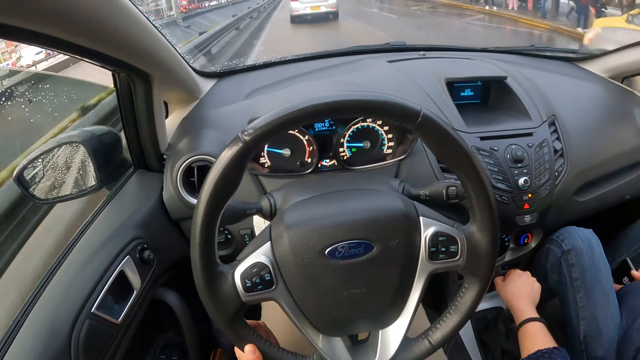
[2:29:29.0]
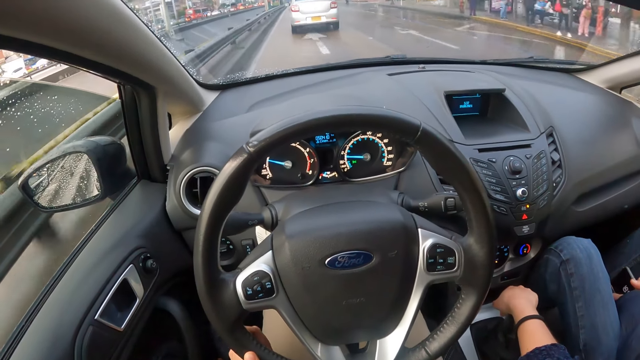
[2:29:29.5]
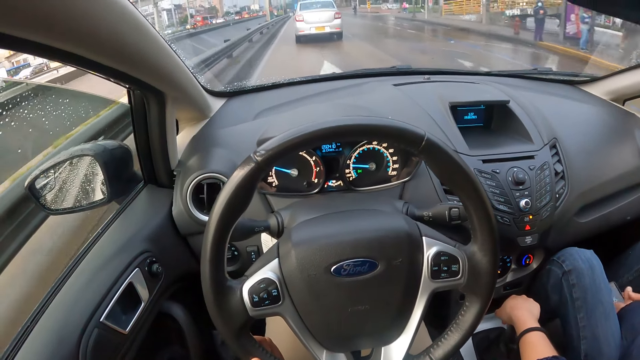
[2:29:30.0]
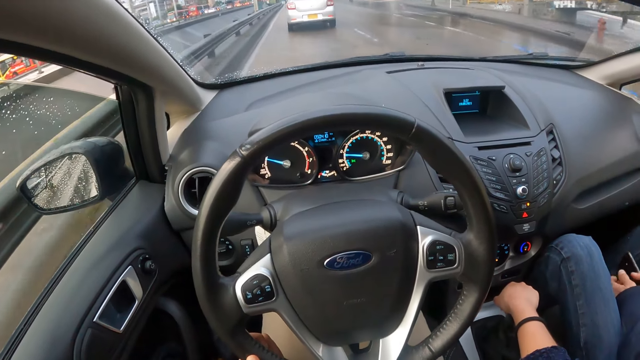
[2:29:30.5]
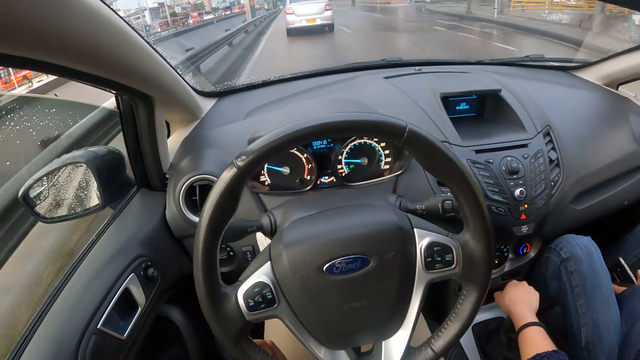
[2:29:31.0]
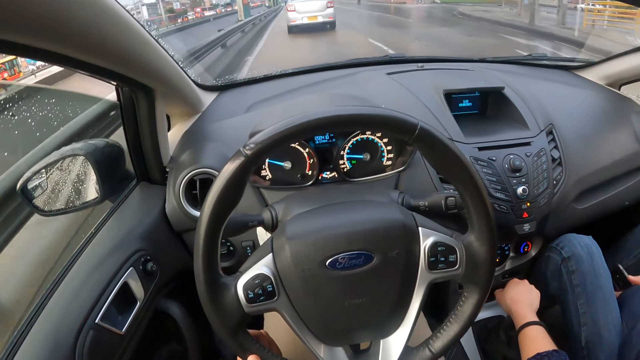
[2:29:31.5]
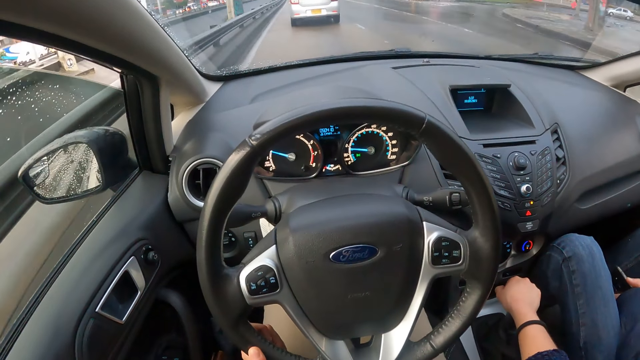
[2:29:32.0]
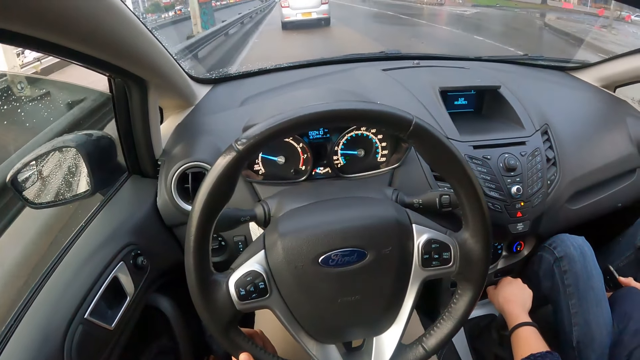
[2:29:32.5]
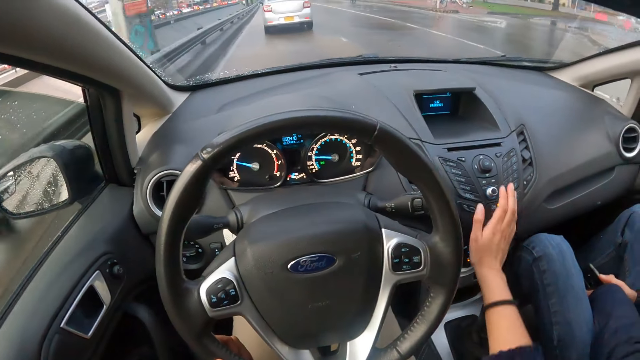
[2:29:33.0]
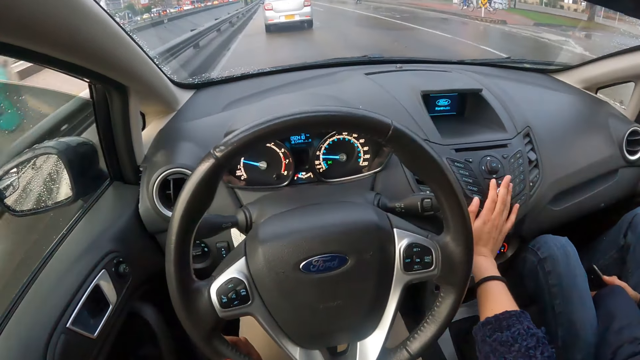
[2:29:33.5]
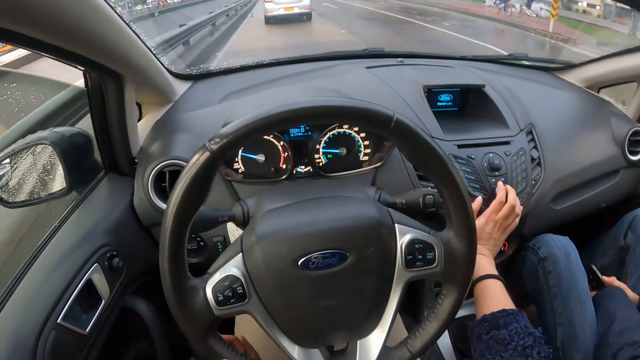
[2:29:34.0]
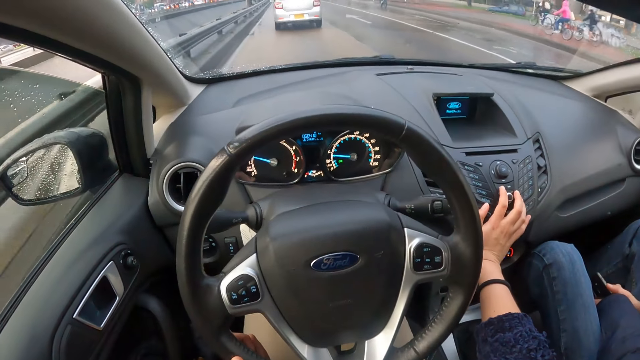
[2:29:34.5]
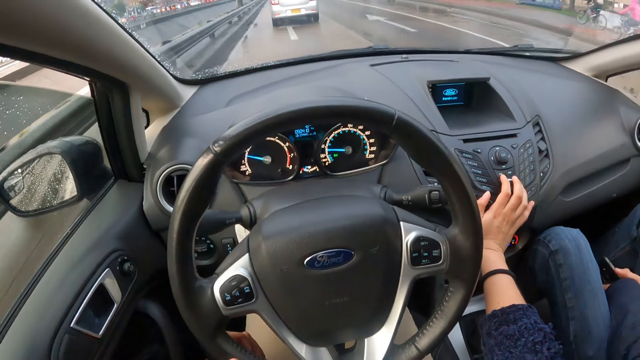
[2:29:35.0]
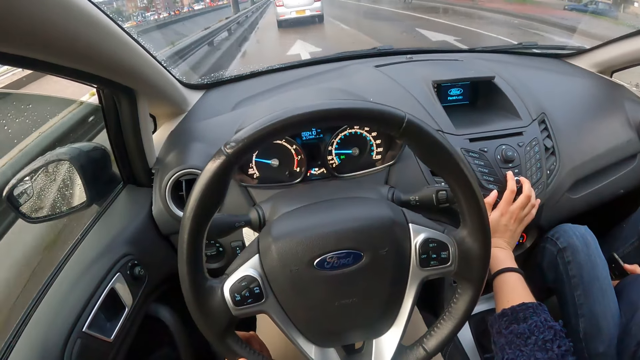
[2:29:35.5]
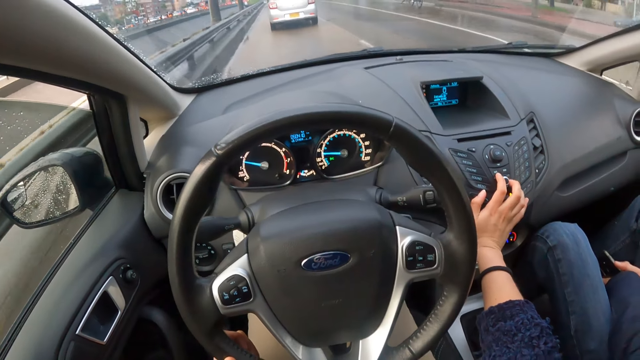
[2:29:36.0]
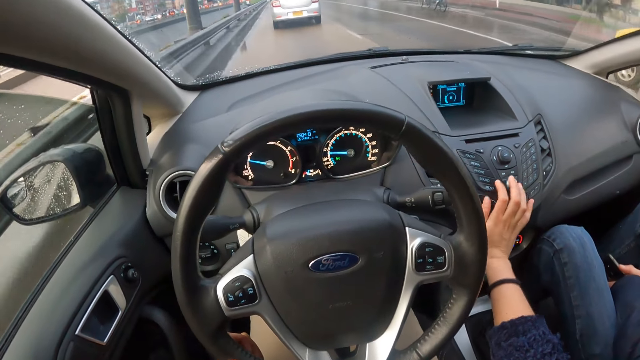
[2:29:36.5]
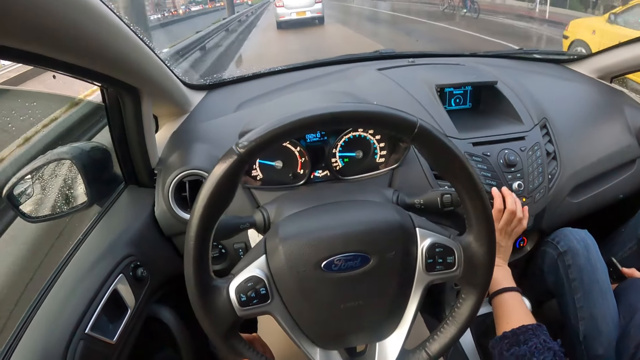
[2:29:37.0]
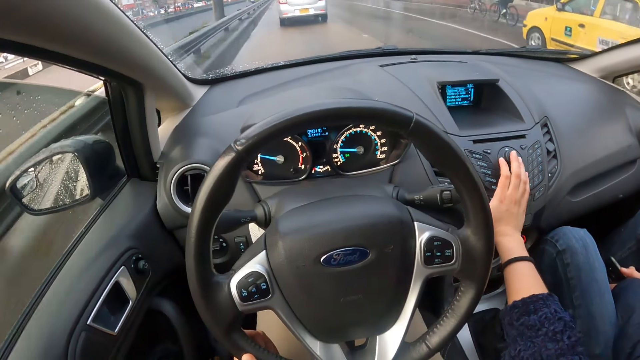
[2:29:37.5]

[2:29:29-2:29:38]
The camera wearer drives past a brown car. She holds the knob with the right hand. She presses some buttons on the car dashboard with her right hand. She adjusts the knob with the right hand.

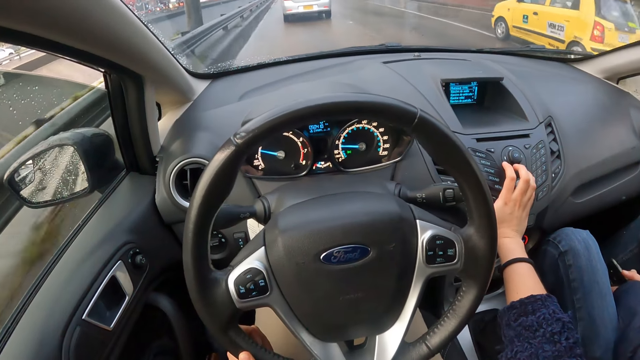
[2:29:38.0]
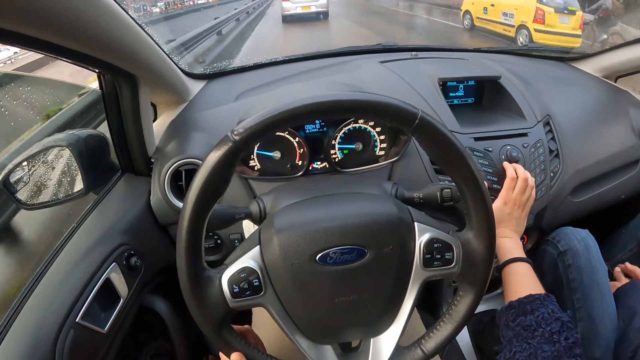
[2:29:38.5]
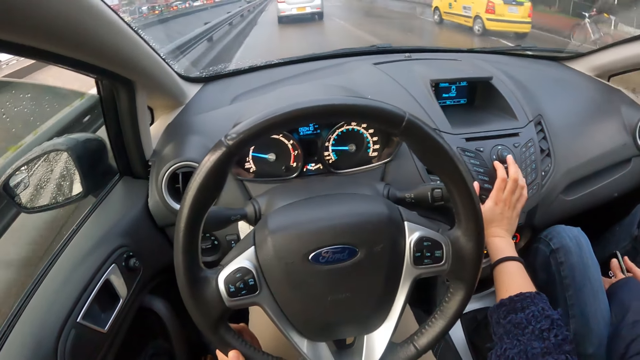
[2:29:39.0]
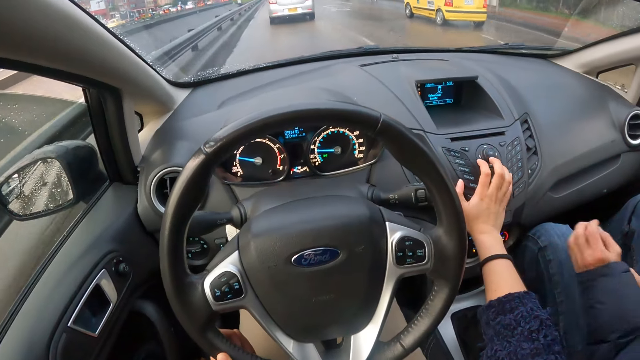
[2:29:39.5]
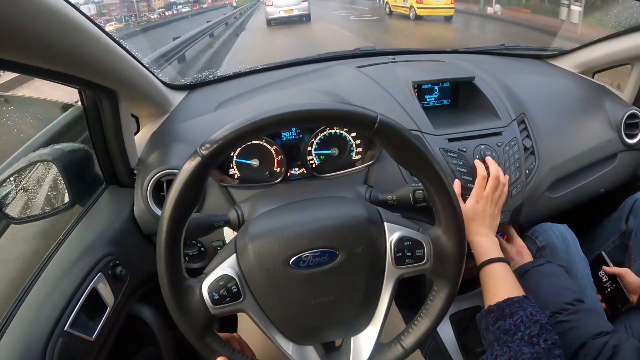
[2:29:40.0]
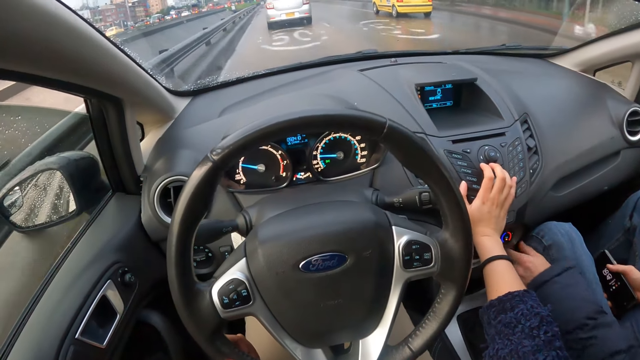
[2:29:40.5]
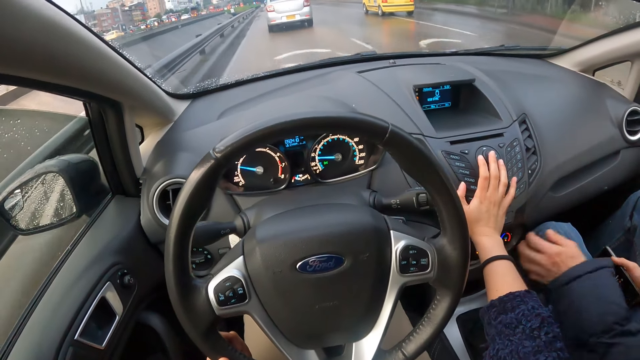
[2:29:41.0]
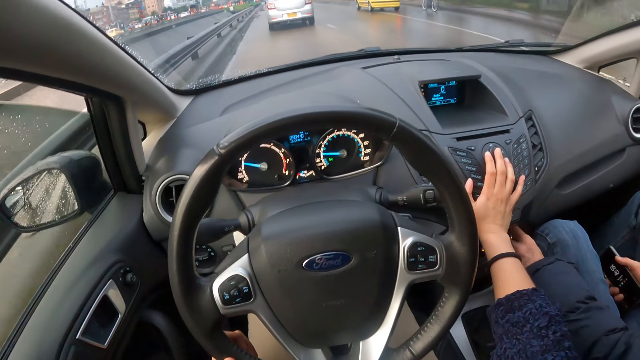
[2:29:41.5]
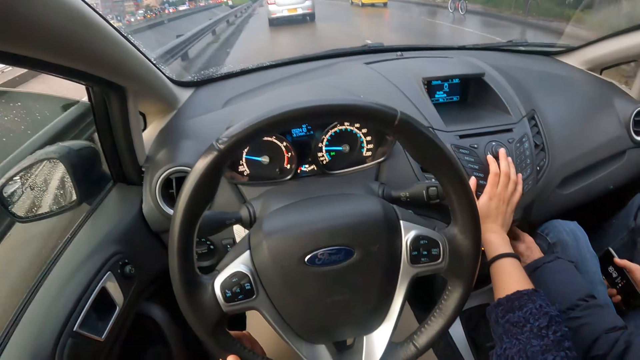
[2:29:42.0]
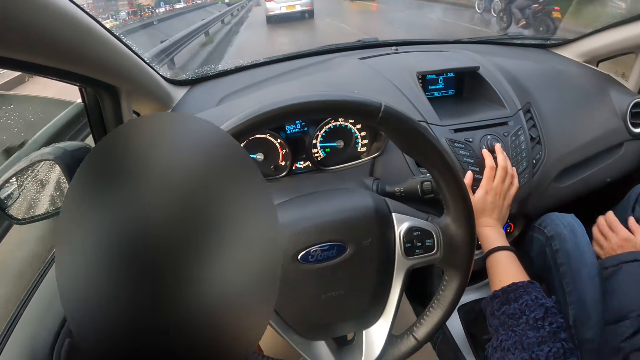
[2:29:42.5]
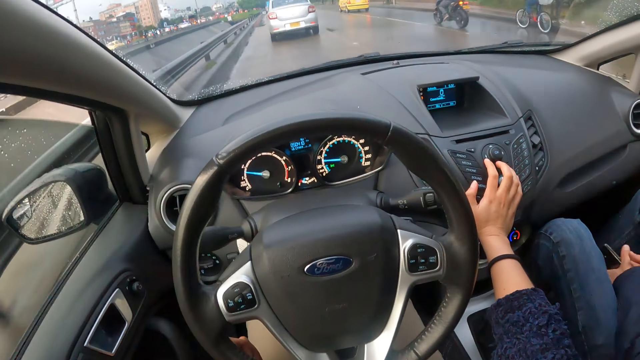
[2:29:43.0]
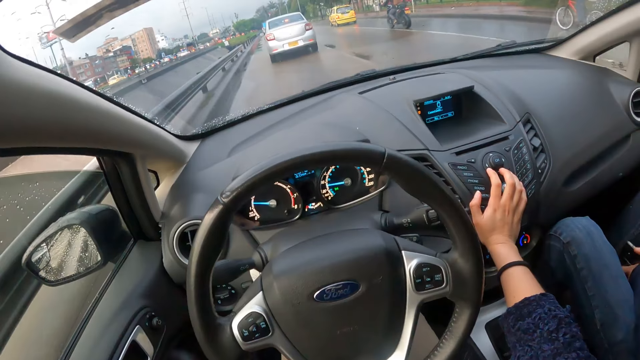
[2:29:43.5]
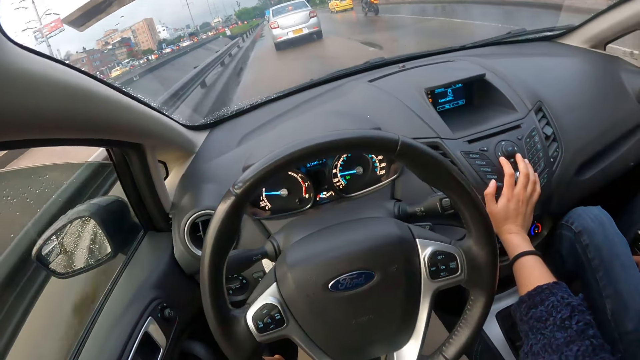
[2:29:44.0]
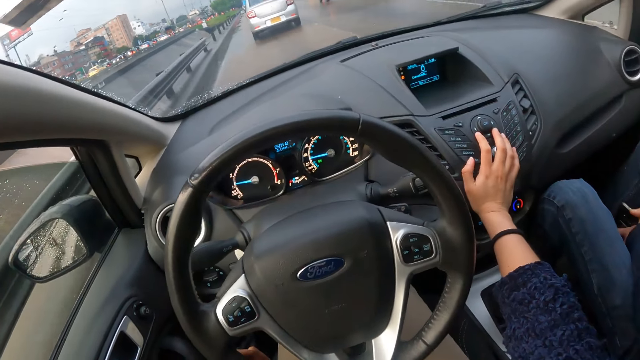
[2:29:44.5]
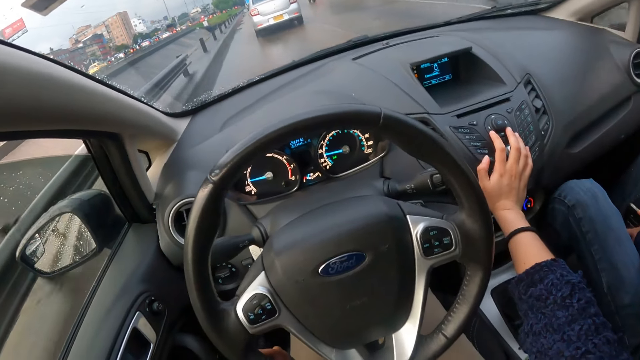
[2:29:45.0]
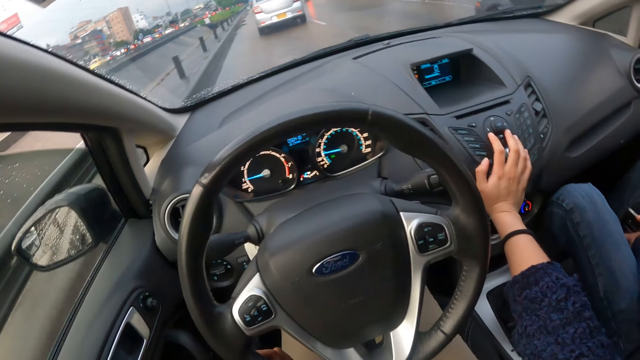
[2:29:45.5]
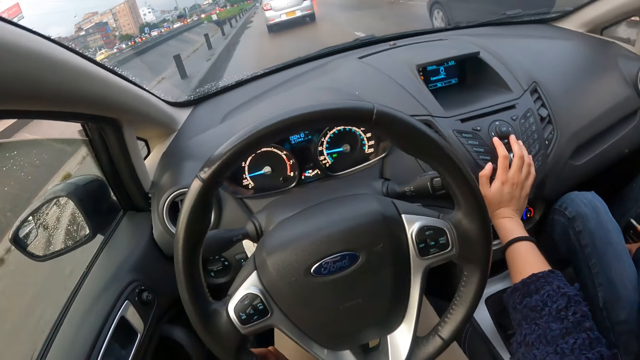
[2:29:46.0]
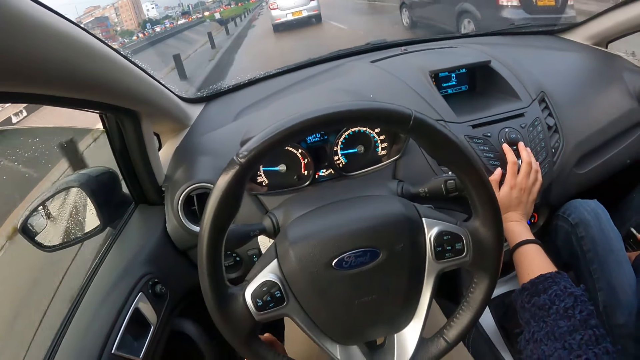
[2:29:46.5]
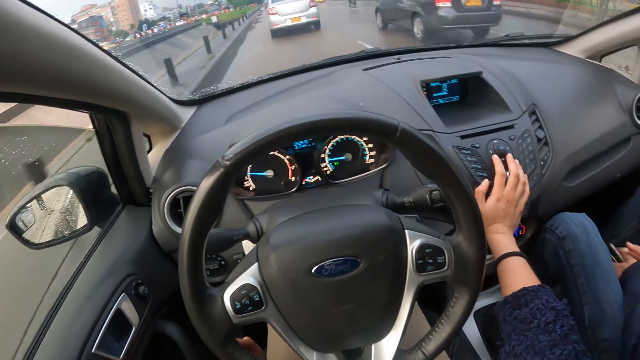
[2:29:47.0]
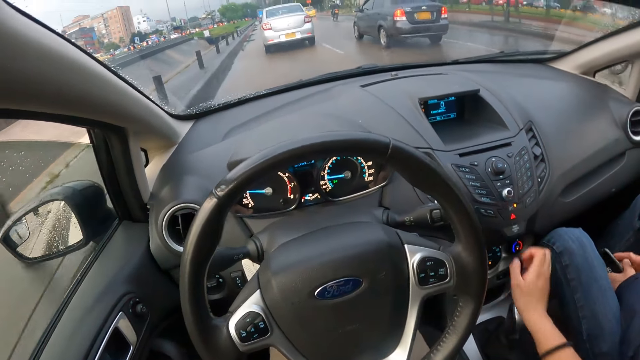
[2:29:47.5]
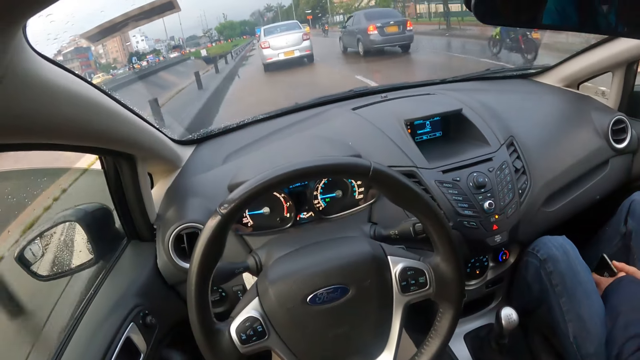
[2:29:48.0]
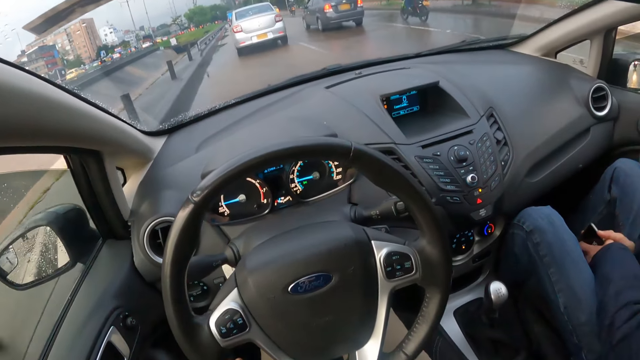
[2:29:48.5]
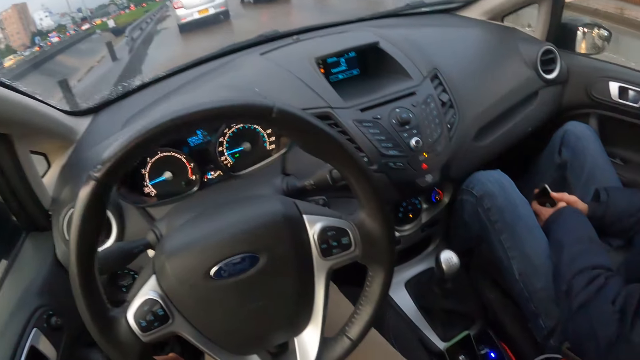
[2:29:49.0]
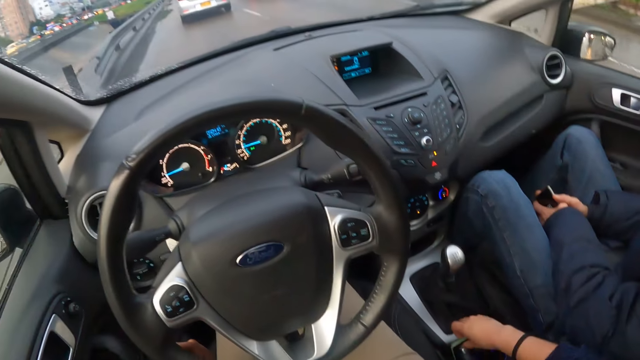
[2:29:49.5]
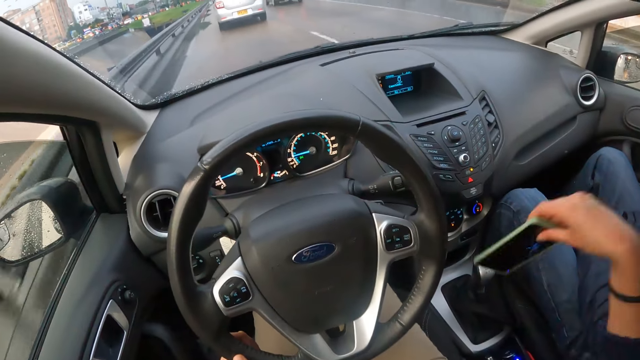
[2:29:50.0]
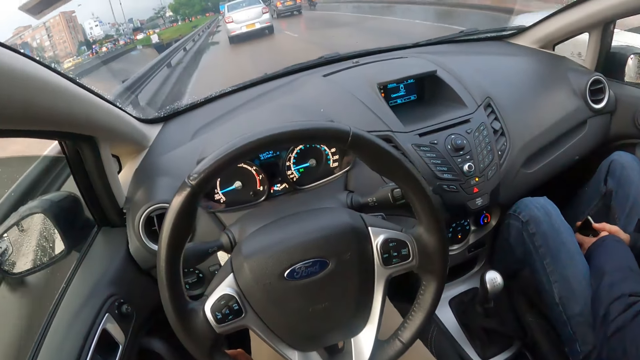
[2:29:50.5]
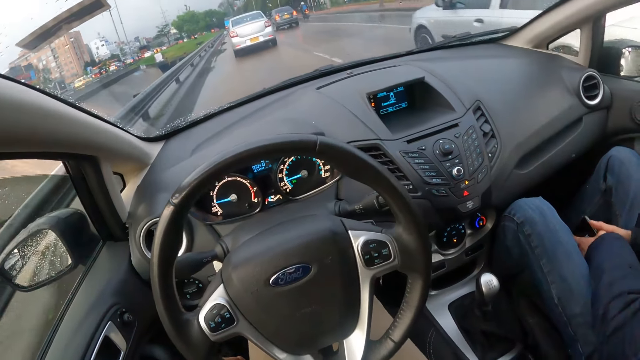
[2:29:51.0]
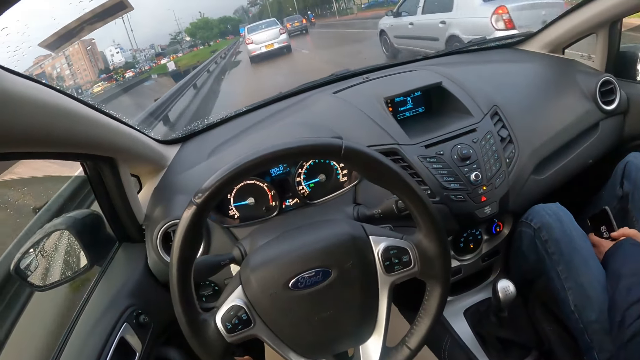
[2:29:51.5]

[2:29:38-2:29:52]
A man adjusts the lower knob. The man touches the knob on the car dashboard with his left hand. He removes his left hand from the knob on the car dashboard. He places his left hand on his lap. He touches the knob on the car dashboard with his left hand. He removes his left hand from the knob on the car dashboard. A black car drives past the camera wearer. The camera wearer removes her right hand from the buttons on the car dashboard. She picks up a phone from the safe with her right hand.
